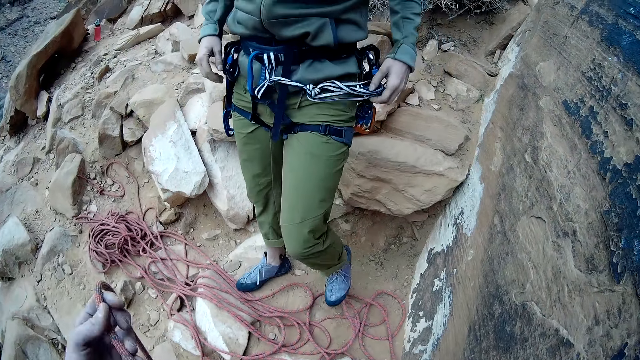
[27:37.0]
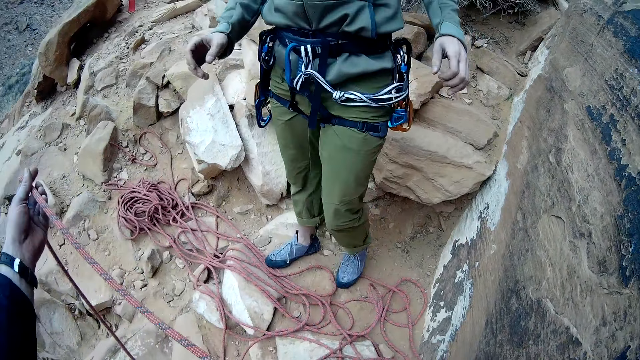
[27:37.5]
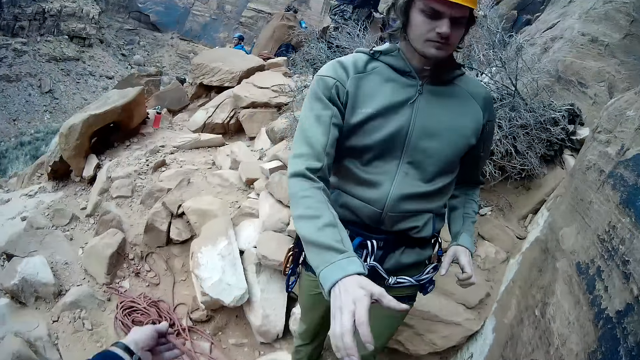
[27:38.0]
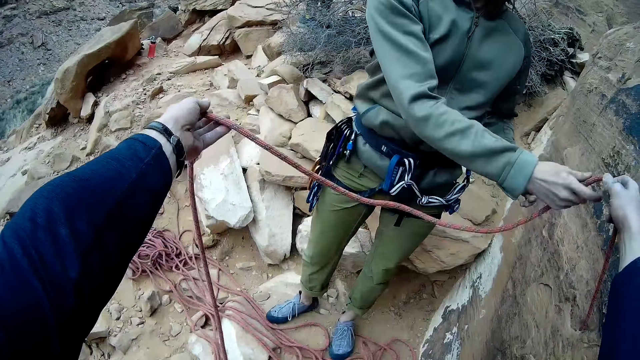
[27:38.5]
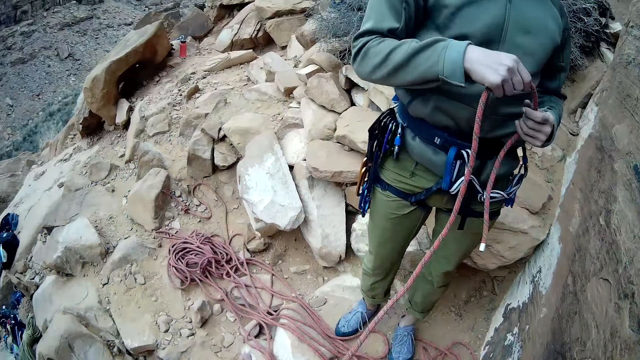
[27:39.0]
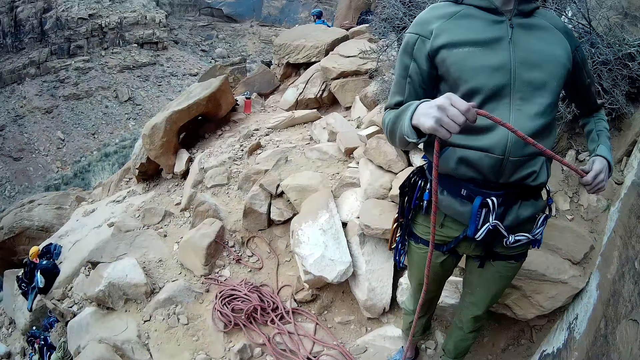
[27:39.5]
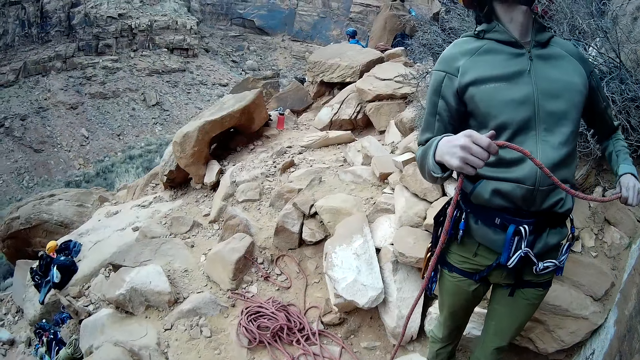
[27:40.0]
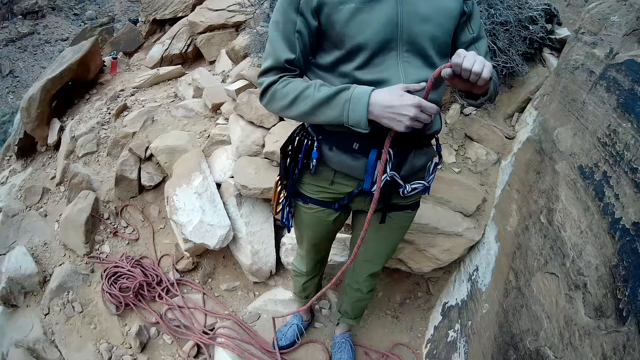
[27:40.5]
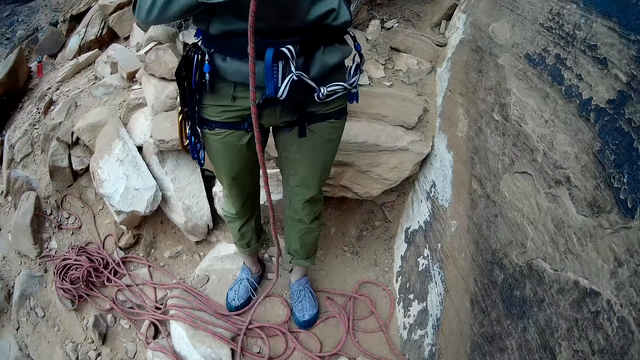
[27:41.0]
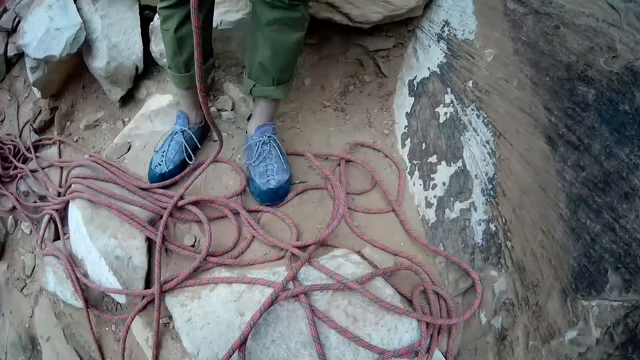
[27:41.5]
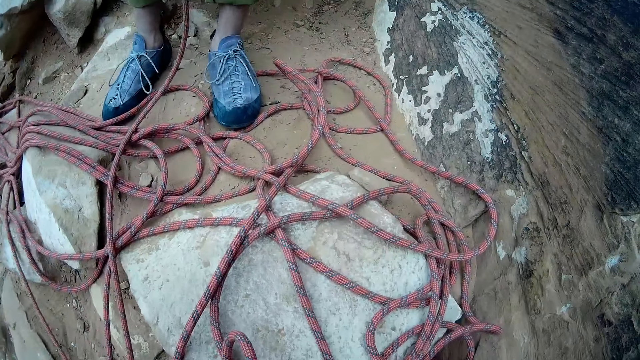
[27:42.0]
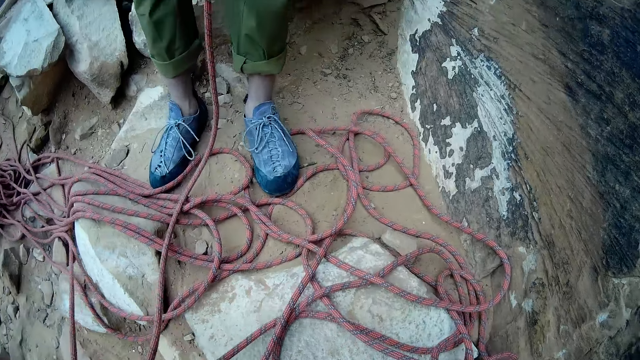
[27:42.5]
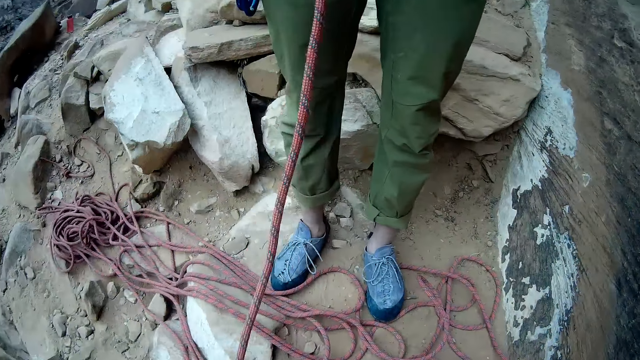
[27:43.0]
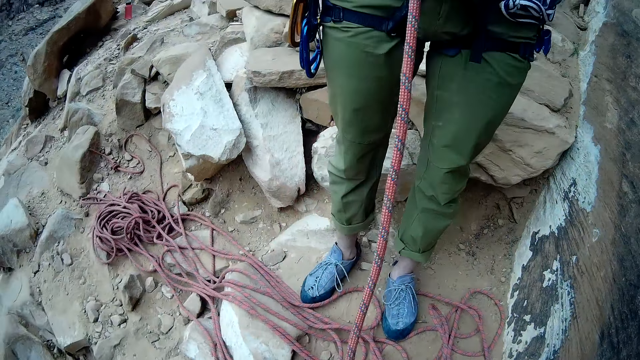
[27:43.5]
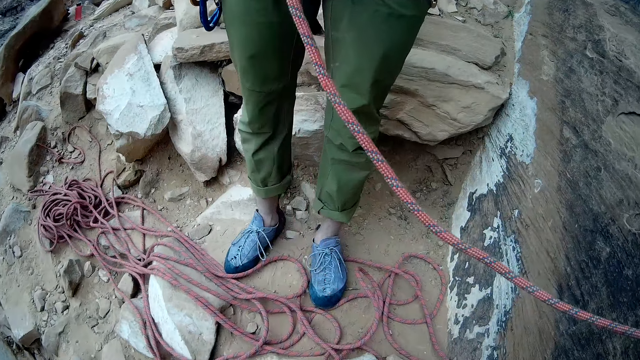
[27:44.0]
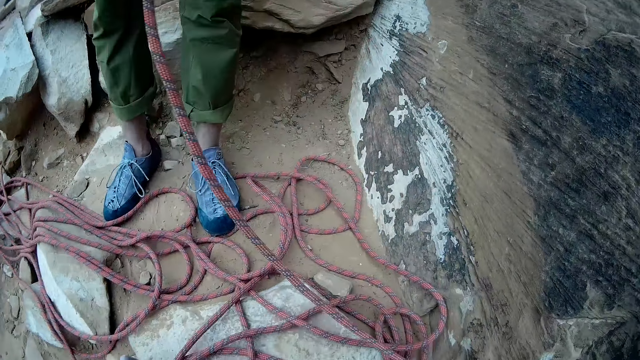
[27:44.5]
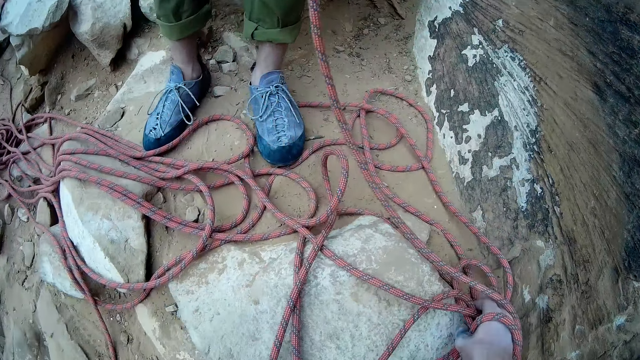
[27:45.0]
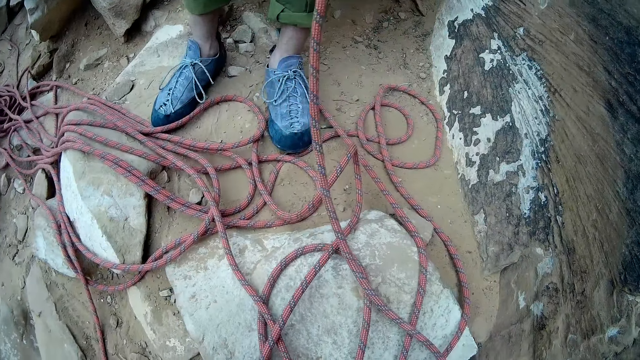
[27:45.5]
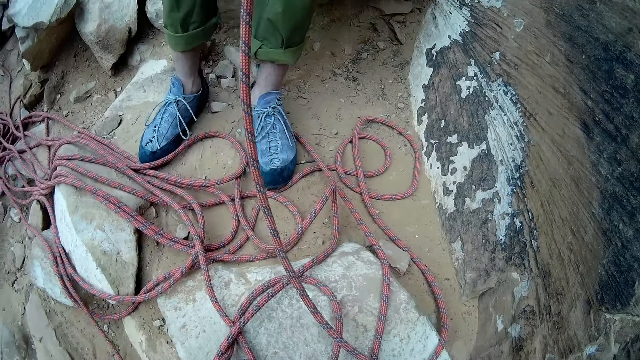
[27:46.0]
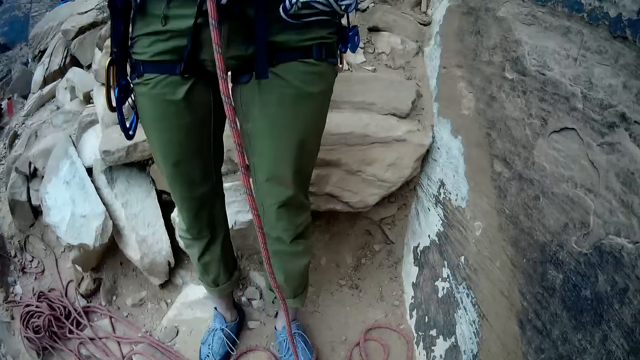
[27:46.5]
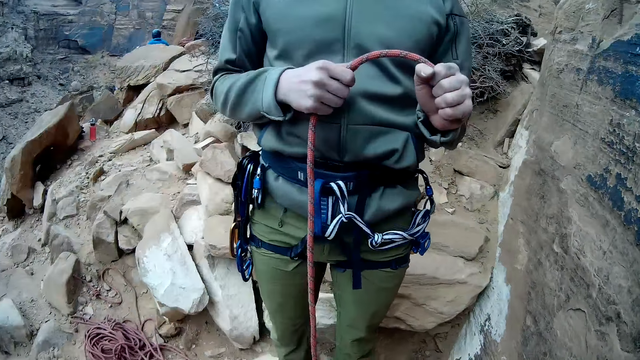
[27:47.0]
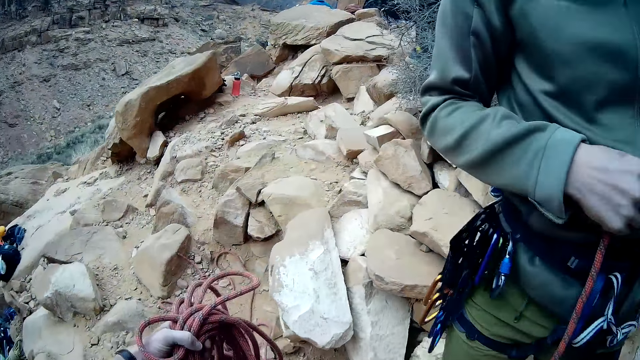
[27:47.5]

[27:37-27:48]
A man touches a rope. The camera wearer holds the rope. They hand the man the climbing rope with both hands. The man takes the climbing rope from the camera wearer with his right hand. He holds the climbing rope with both hands and folds the rope. The camera wearer pulls the rope.

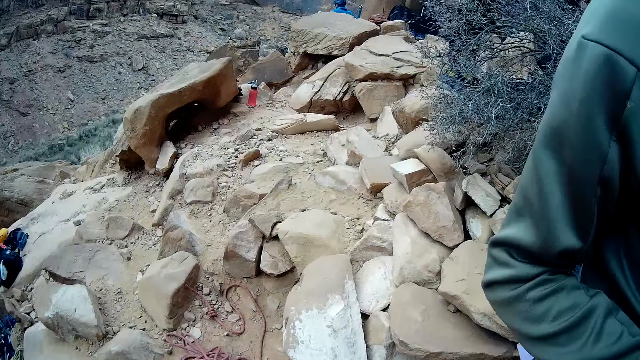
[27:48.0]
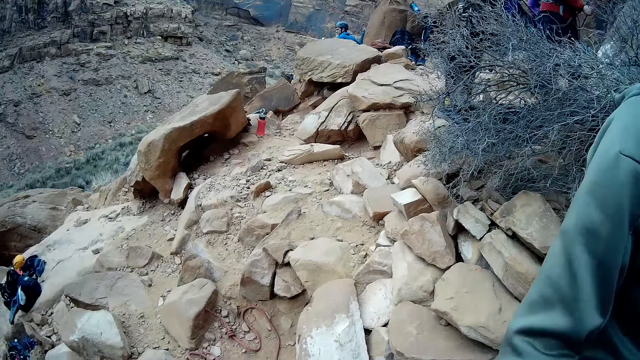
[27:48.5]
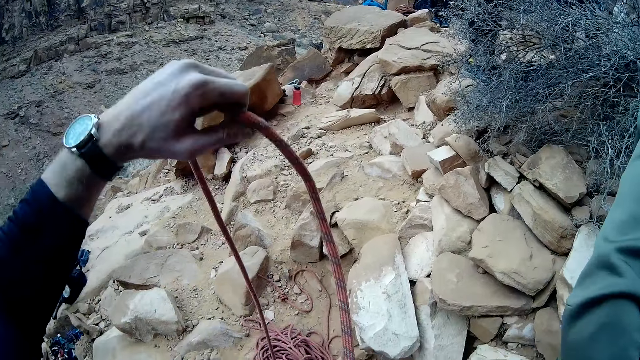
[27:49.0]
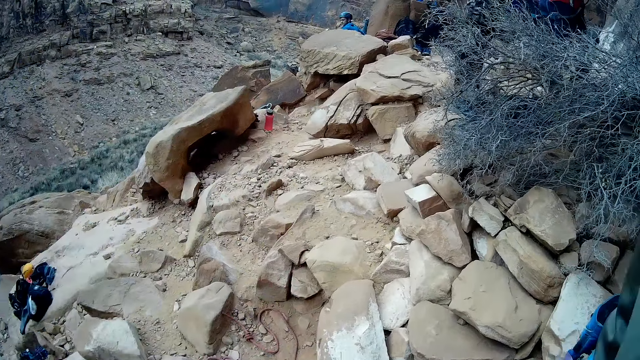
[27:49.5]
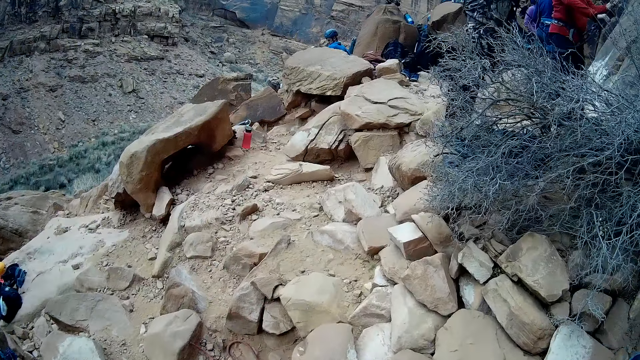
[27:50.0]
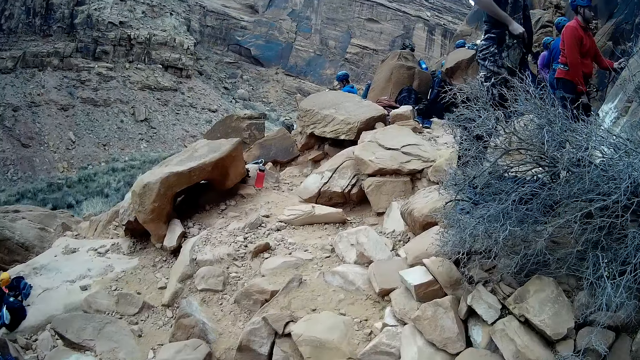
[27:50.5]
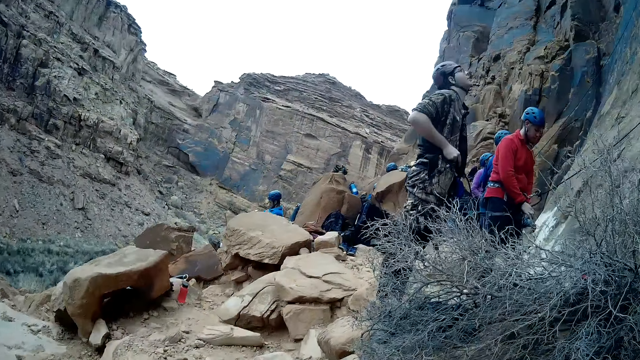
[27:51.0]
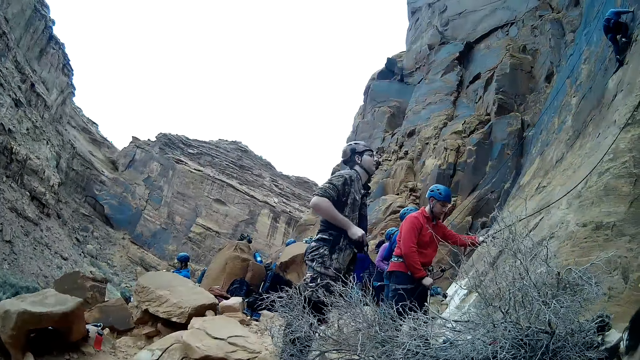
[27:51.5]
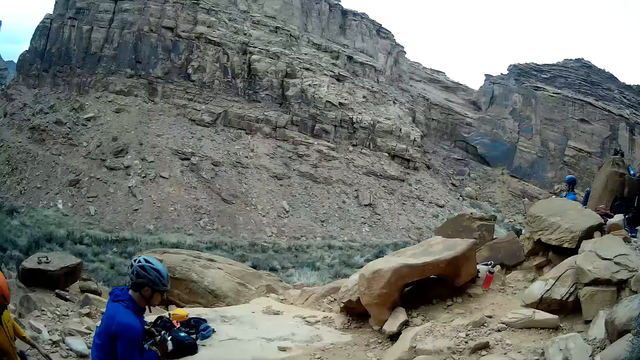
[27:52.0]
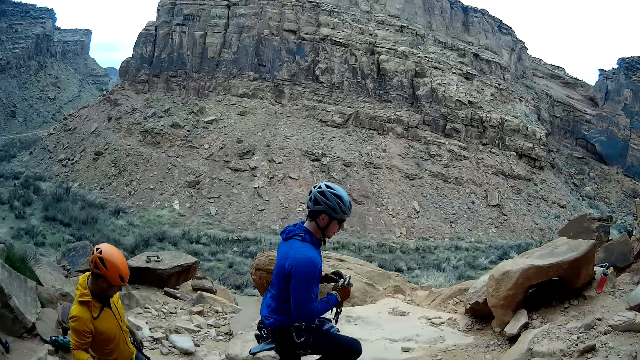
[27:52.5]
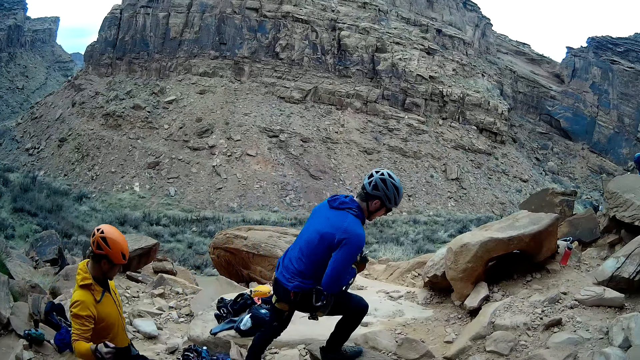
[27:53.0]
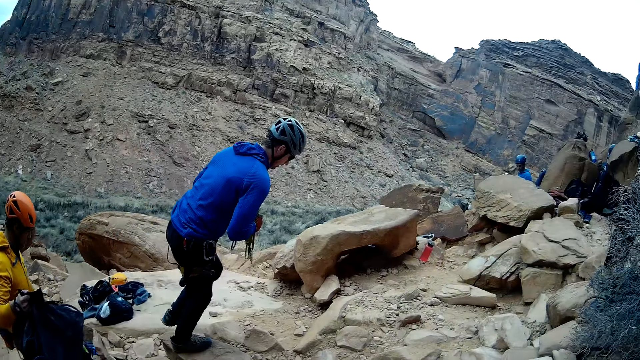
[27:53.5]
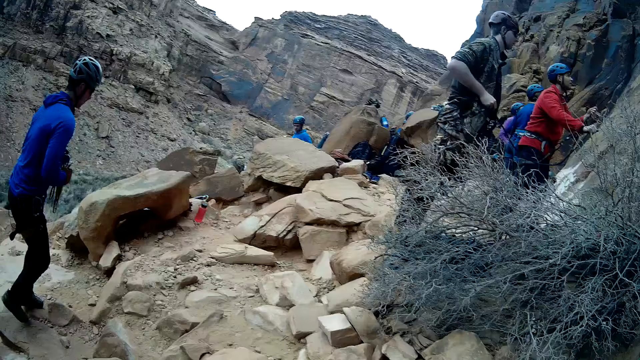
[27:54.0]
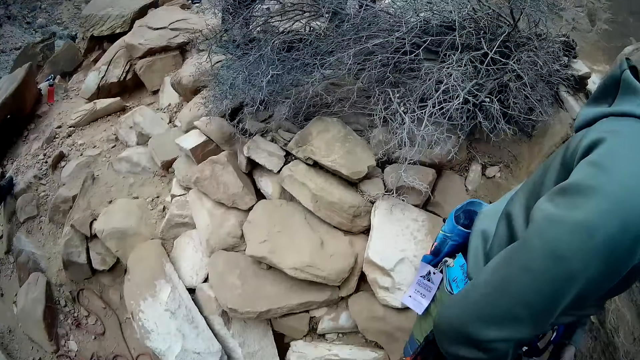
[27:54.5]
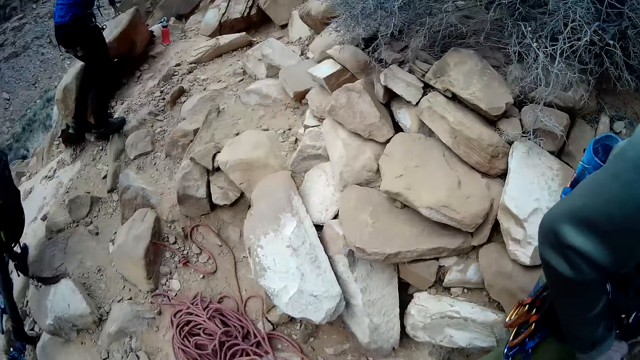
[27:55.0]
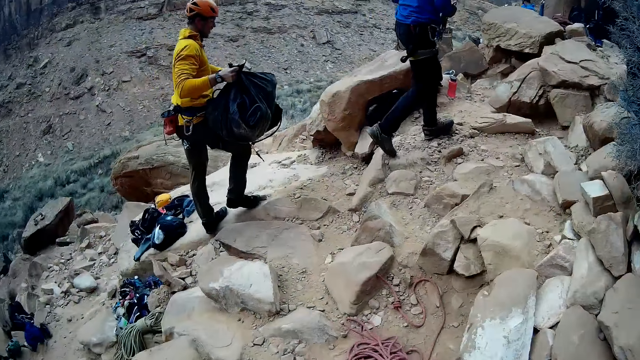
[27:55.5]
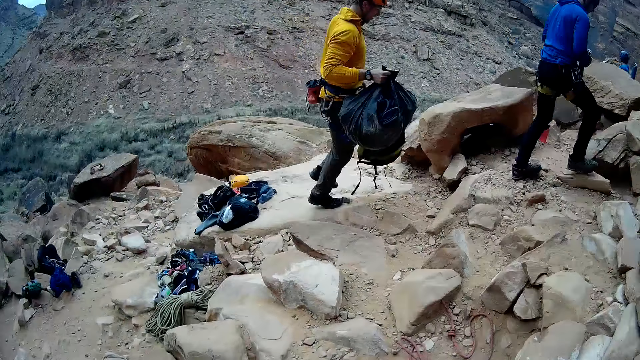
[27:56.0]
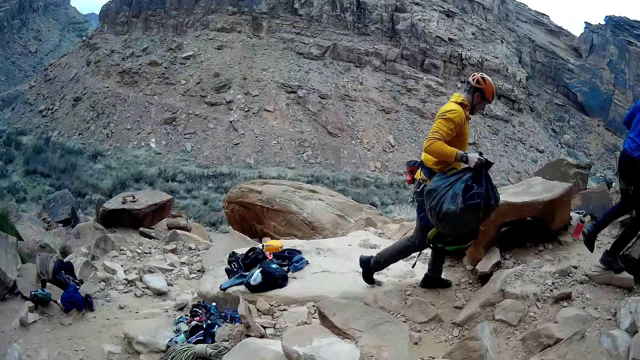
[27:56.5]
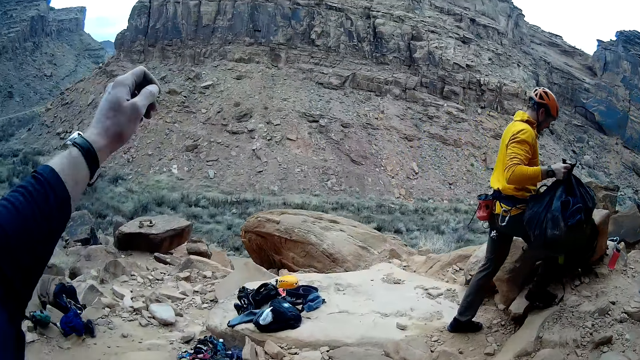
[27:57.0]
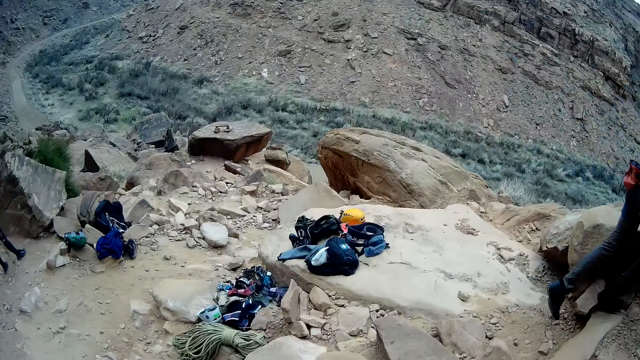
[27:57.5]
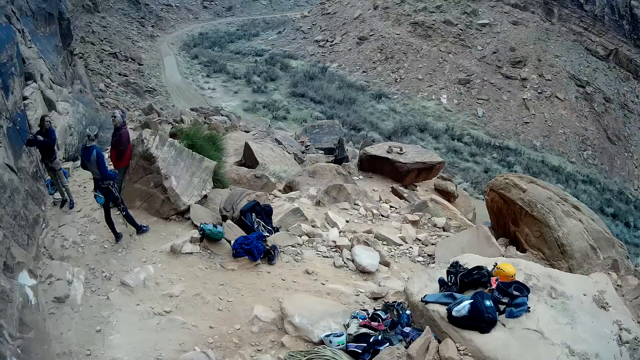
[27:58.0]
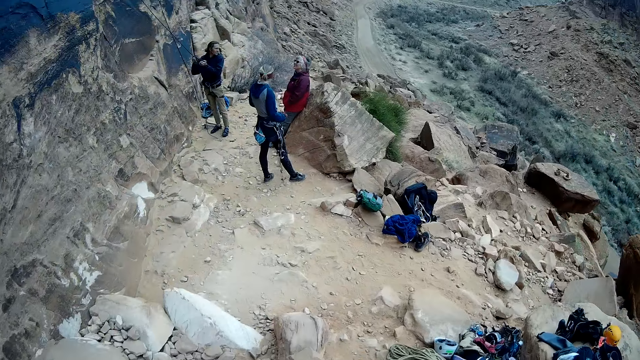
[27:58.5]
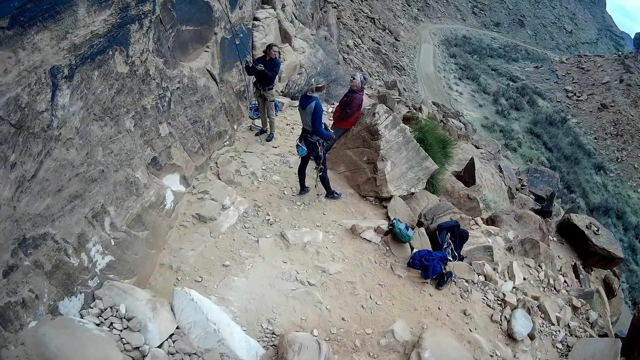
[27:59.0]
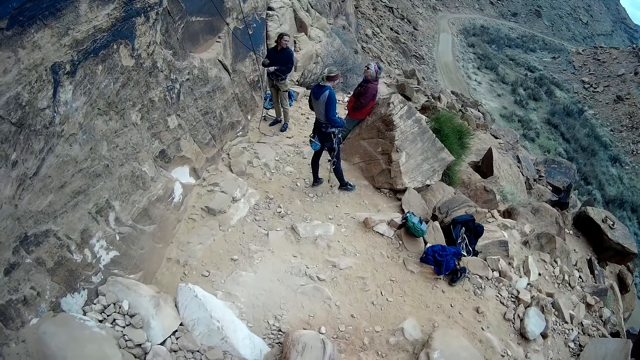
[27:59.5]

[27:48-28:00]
The camera wearer raises the rope up. They raise the rope down. They look around. A man and another man walk past the camera wearer. The camera wearer points at the mountain. They look around.
